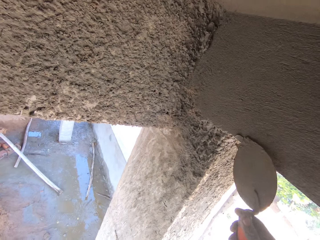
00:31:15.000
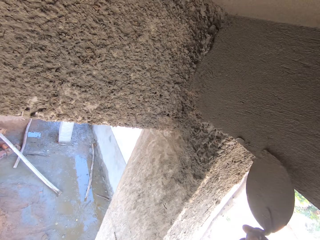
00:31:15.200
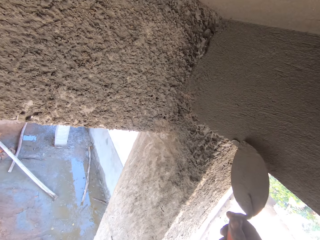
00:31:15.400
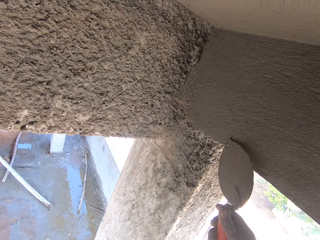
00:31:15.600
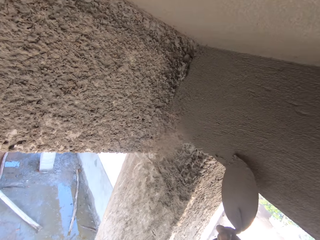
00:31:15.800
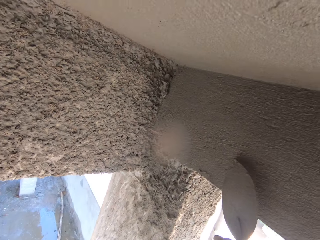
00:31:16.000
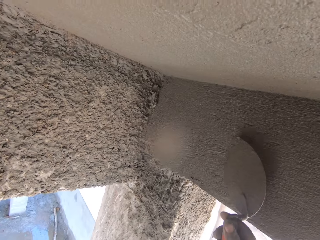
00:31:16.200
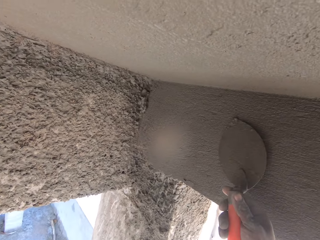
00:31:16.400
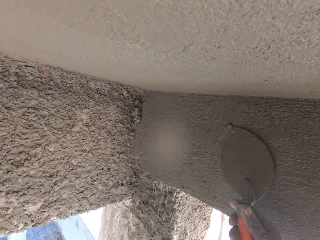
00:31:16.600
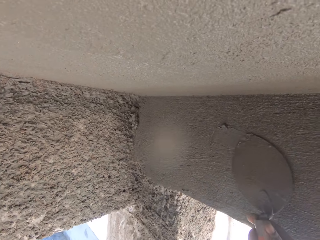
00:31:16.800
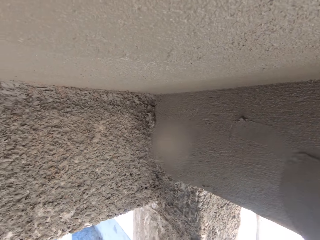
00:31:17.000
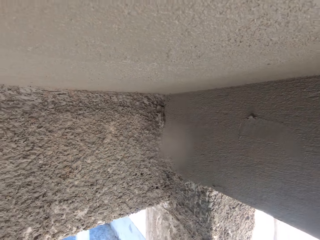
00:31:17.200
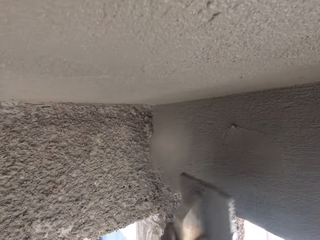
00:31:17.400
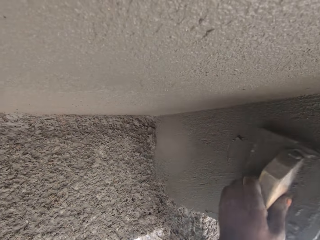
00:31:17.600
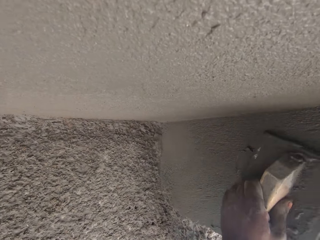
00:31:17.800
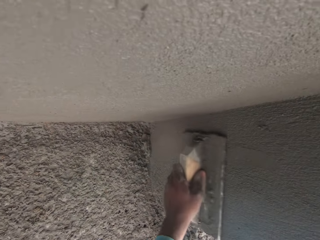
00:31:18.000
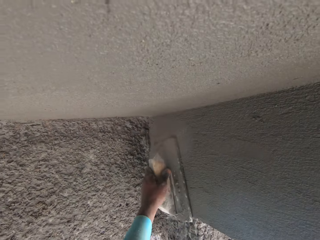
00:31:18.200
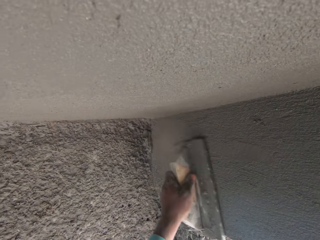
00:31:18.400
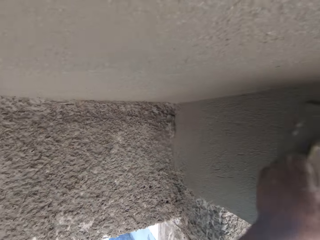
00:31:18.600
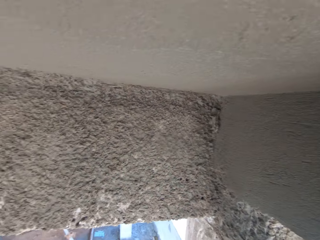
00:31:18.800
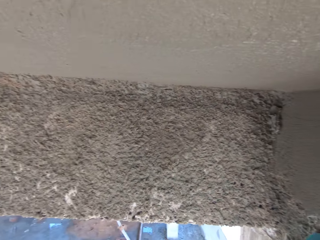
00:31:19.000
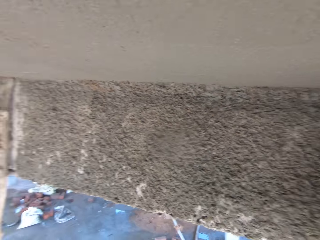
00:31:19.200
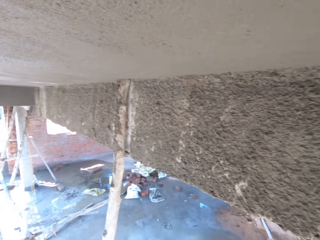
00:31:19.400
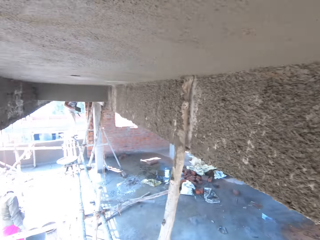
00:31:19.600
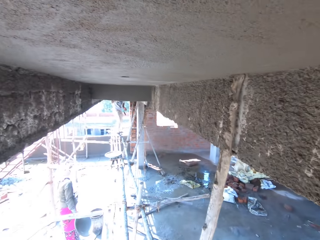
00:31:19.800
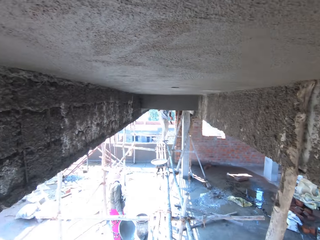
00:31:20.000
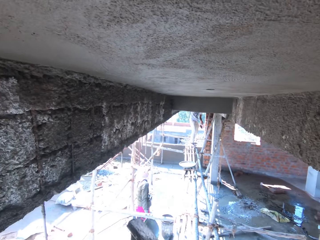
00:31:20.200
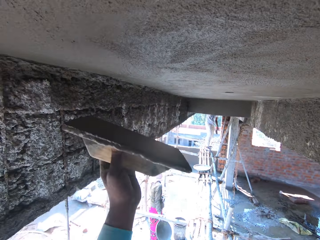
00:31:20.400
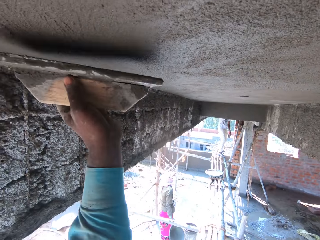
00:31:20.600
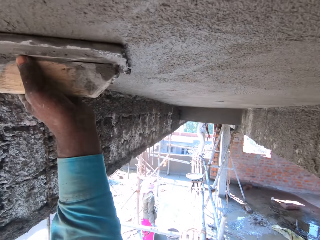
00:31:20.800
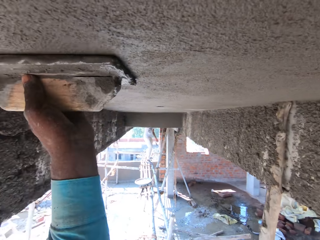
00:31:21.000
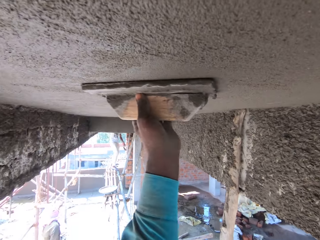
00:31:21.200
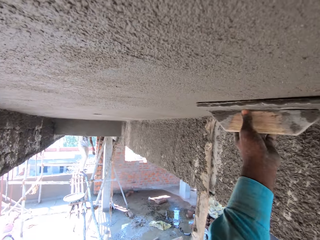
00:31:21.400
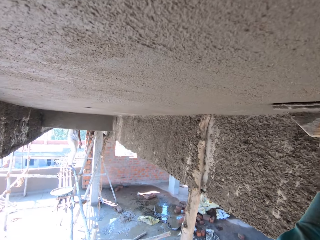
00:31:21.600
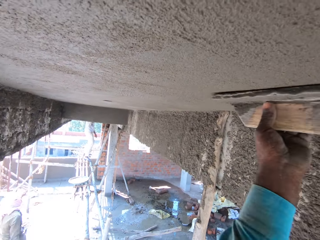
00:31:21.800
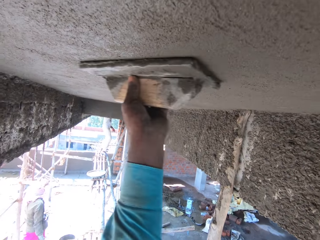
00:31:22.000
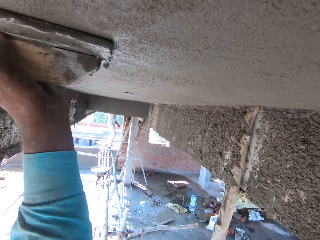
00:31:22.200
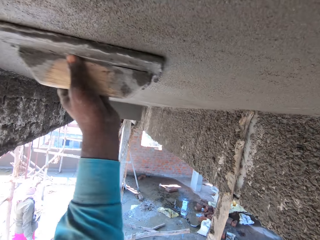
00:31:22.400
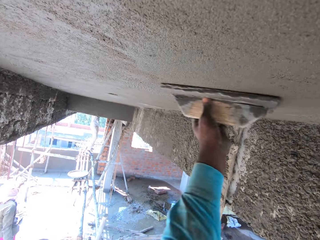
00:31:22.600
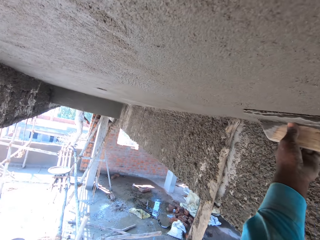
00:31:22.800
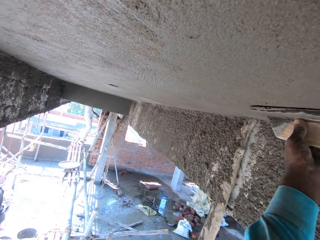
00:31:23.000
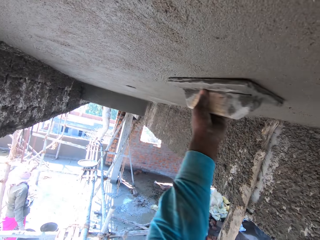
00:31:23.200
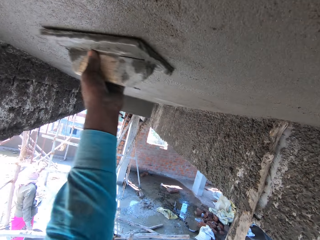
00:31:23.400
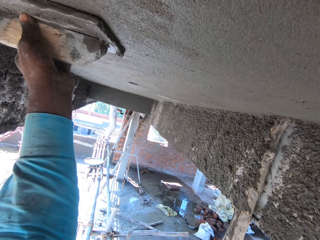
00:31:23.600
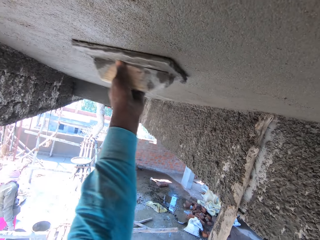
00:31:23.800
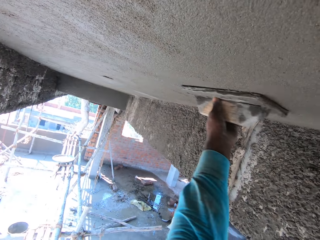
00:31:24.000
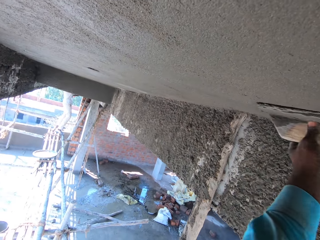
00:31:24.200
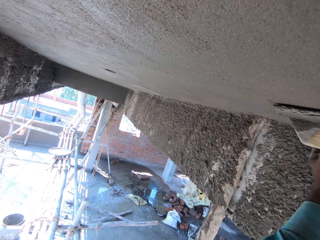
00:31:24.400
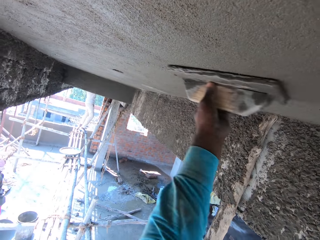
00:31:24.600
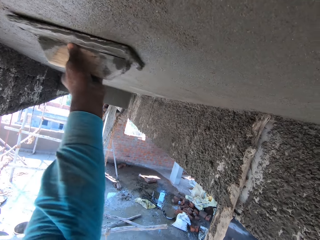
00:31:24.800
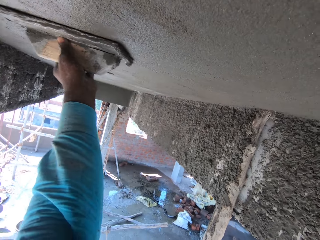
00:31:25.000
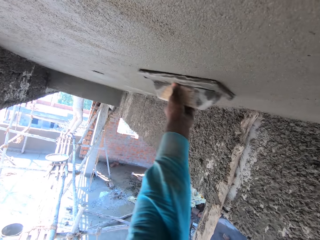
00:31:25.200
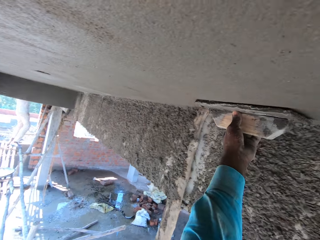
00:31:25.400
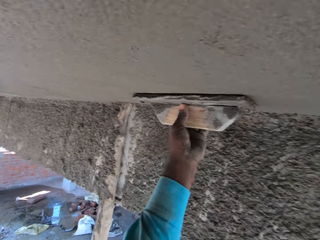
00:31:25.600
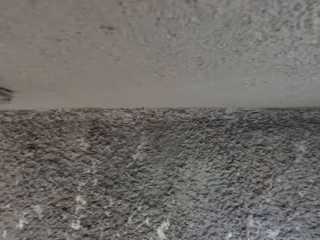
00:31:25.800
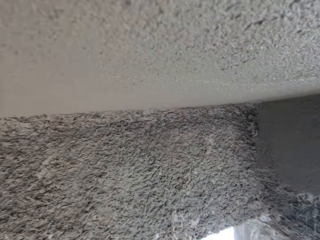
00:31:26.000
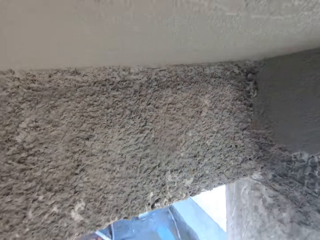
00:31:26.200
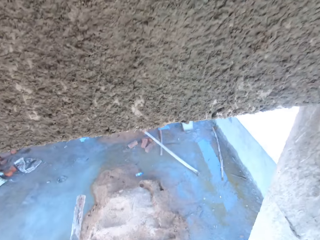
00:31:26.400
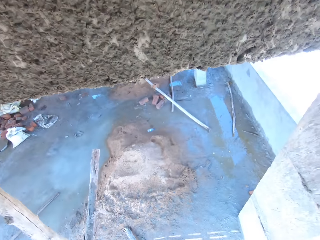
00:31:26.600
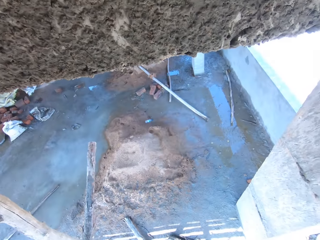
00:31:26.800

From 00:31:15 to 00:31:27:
The camera wearer levels the mortar with the wooden float. They look around. They level the mortar with the wooden float.

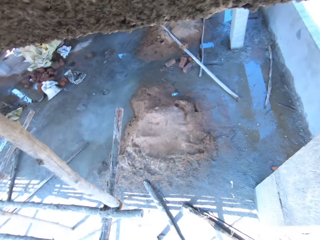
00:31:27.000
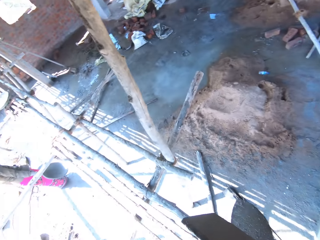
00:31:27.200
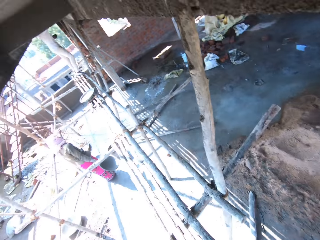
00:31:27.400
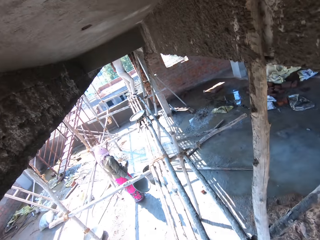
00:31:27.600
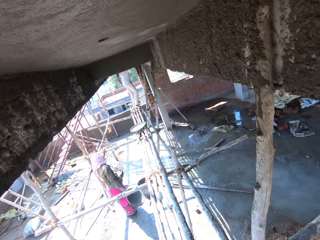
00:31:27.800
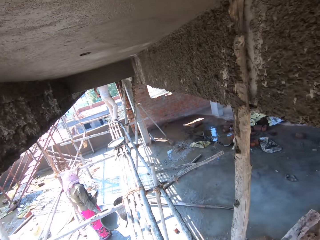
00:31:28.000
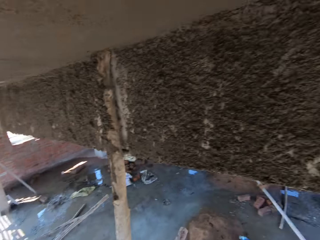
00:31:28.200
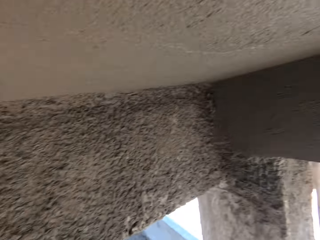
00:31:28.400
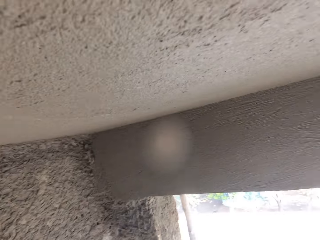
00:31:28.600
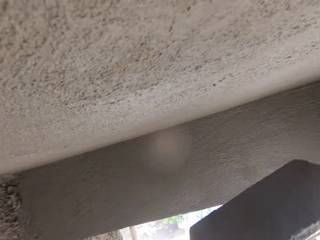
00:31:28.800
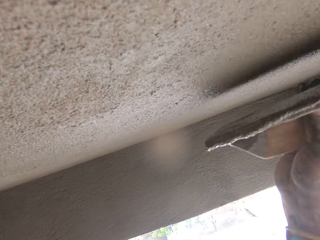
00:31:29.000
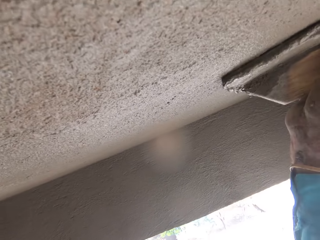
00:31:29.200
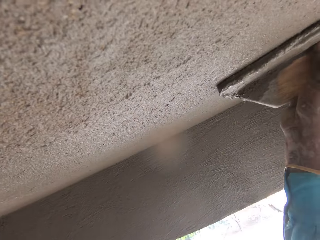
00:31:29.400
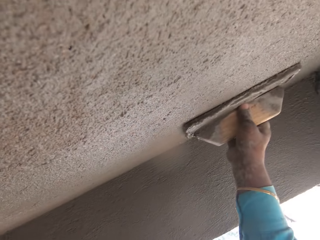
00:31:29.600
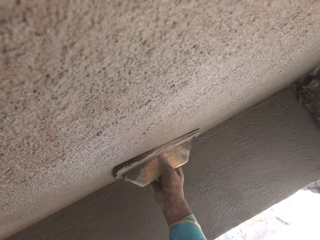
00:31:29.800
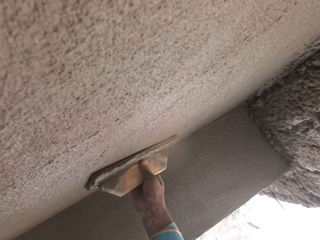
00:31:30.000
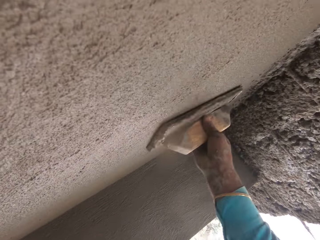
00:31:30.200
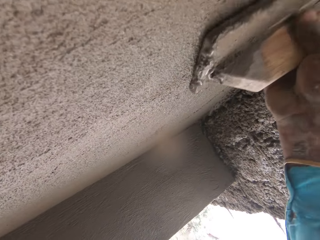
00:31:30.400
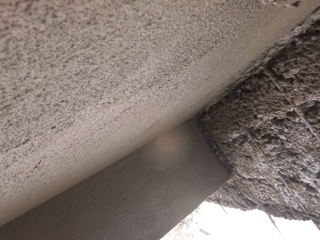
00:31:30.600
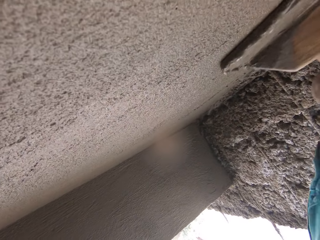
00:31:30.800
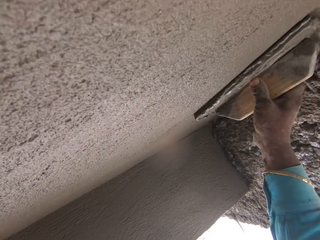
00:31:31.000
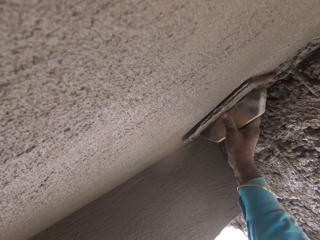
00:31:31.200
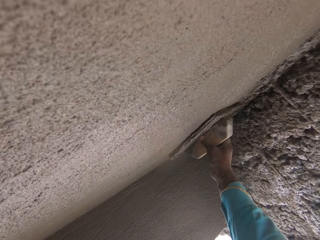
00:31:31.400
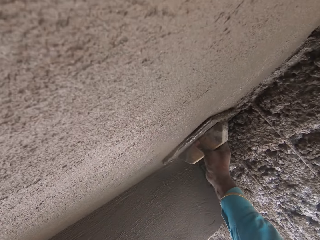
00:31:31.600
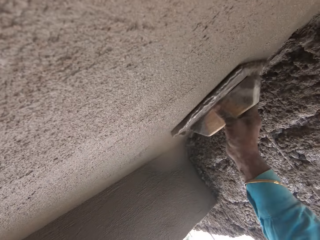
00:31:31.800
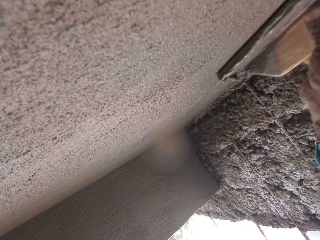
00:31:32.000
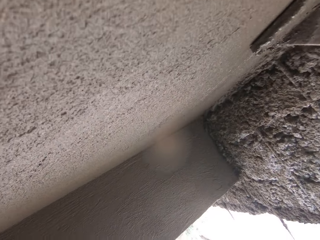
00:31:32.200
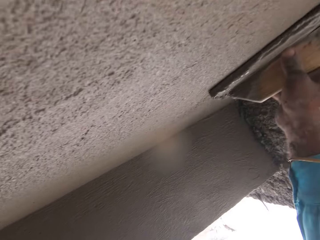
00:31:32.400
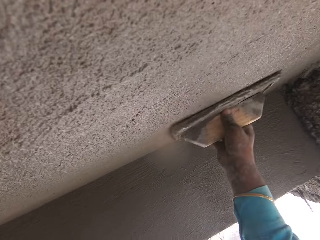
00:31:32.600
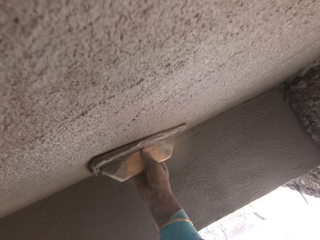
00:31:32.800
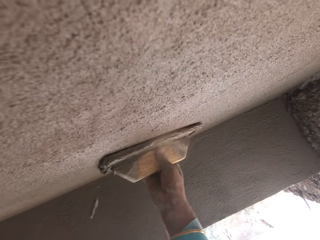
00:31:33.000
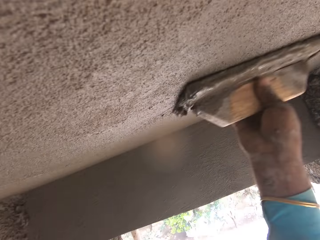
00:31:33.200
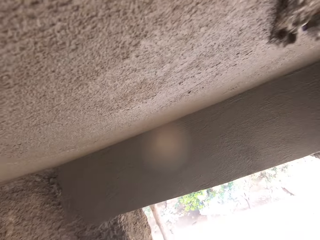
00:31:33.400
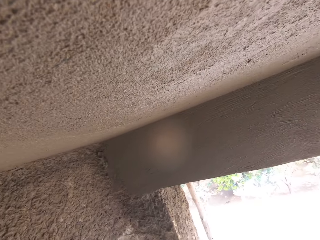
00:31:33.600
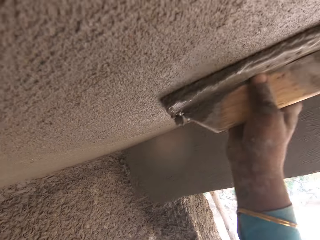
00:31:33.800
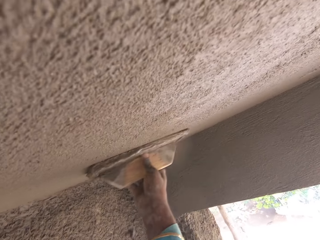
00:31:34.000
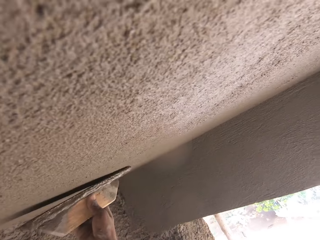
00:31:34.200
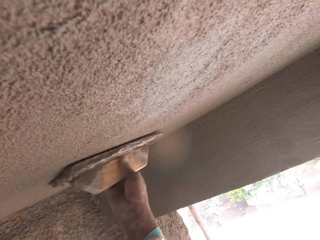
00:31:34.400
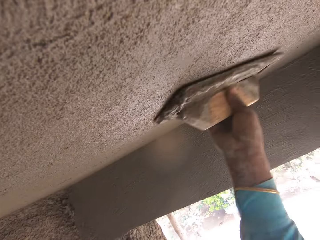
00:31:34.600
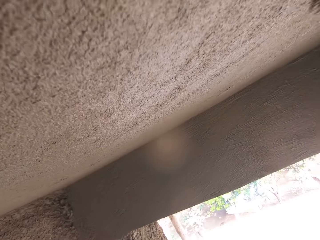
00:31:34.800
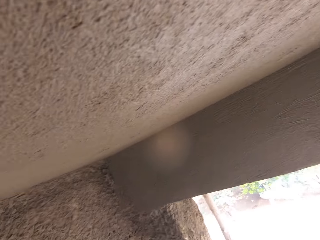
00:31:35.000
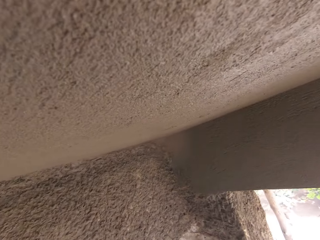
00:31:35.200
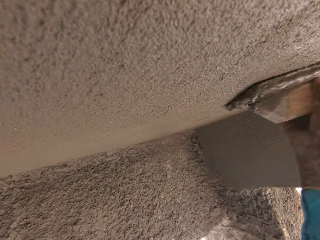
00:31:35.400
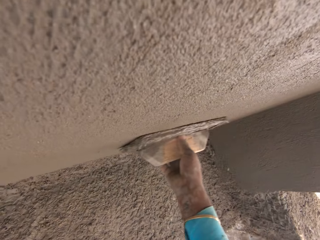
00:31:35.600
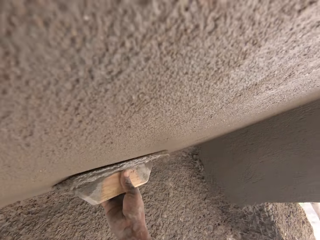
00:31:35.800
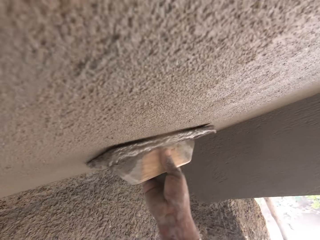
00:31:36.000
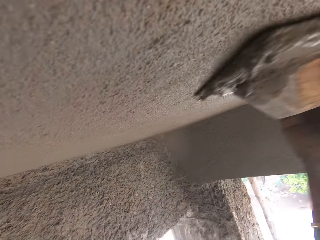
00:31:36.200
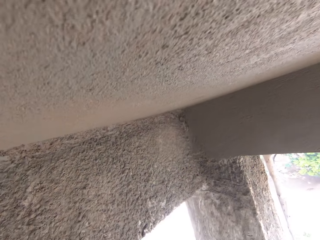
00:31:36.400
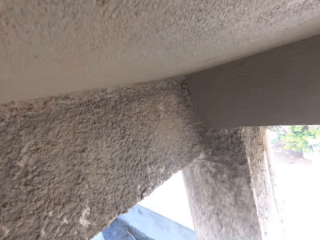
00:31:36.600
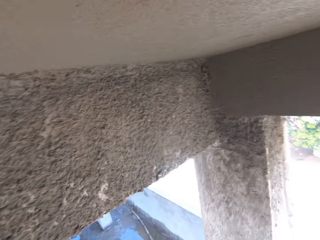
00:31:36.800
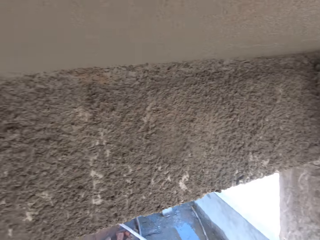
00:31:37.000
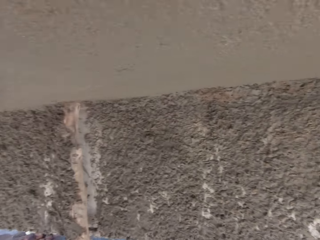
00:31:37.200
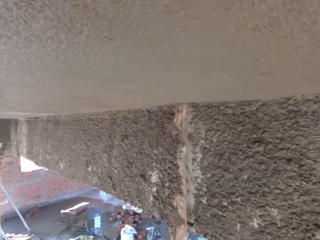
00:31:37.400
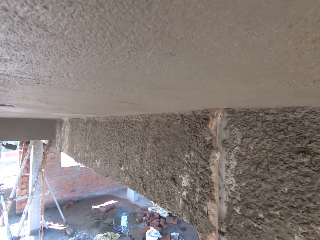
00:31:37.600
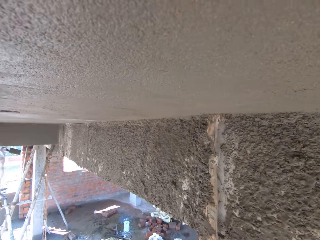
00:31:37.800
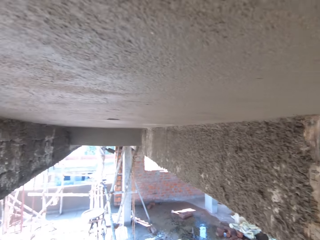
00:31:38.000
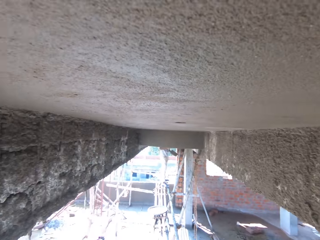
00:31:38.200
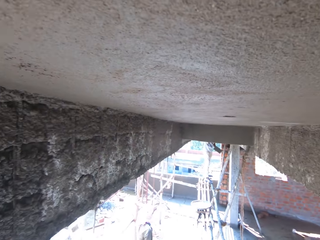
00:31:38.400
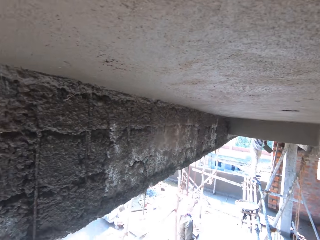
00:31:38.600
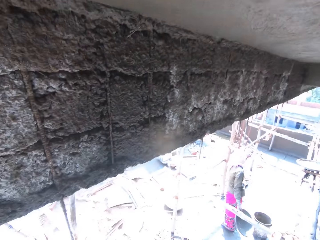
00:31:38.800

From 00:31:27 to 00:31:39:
The camera wearer smoothens the wall with a wooden trowel.
